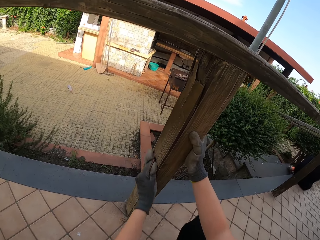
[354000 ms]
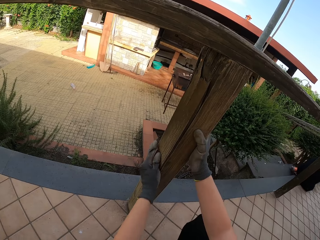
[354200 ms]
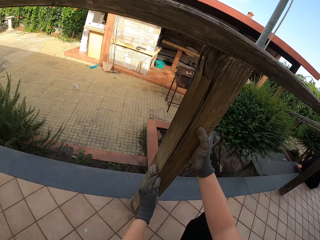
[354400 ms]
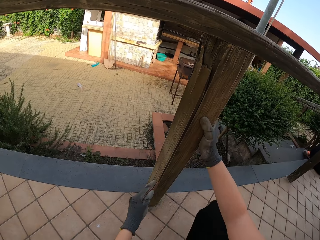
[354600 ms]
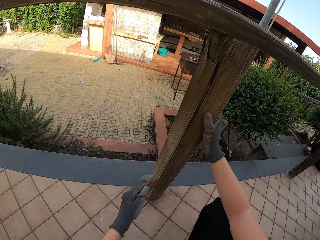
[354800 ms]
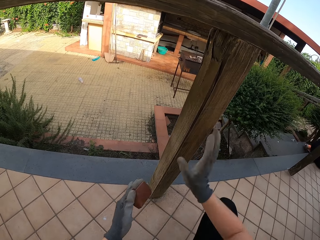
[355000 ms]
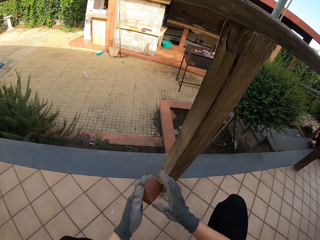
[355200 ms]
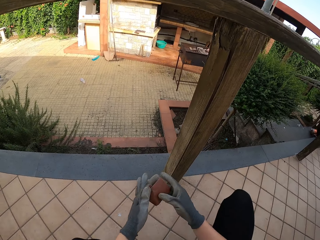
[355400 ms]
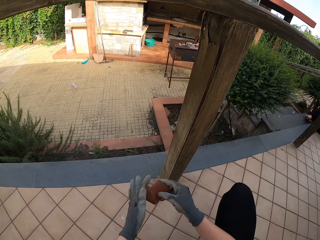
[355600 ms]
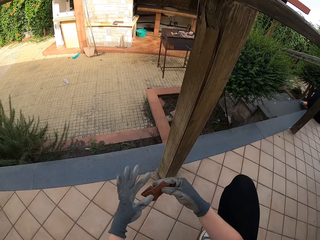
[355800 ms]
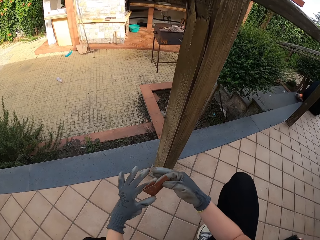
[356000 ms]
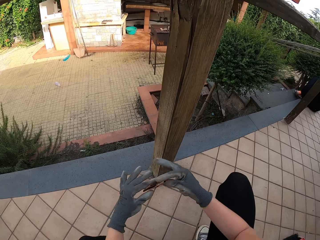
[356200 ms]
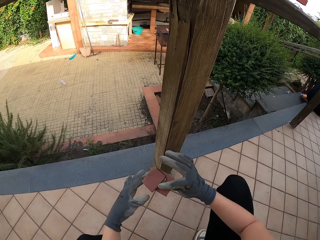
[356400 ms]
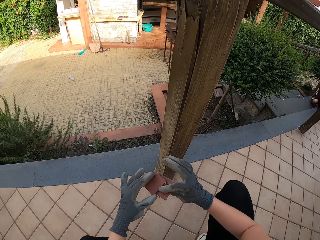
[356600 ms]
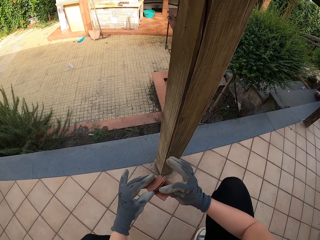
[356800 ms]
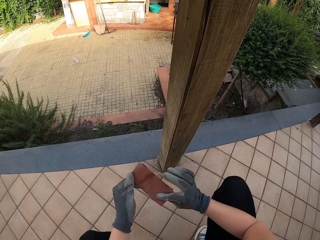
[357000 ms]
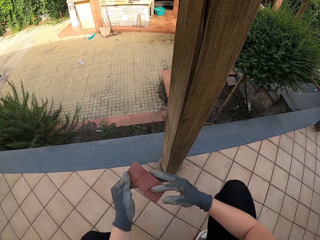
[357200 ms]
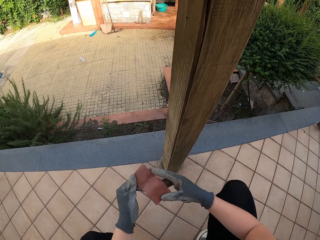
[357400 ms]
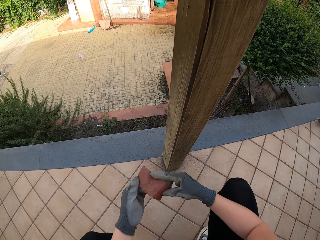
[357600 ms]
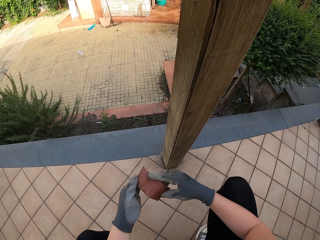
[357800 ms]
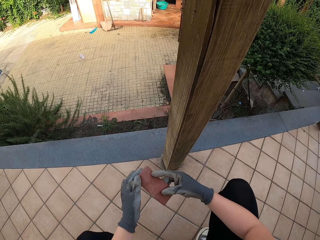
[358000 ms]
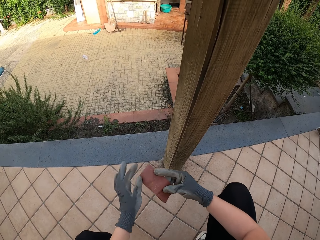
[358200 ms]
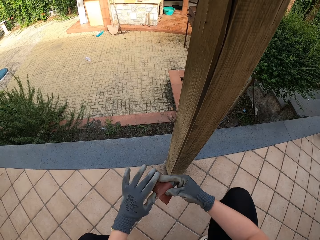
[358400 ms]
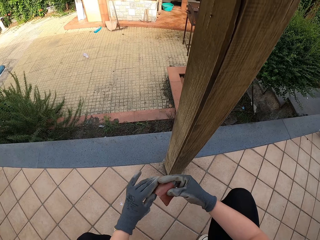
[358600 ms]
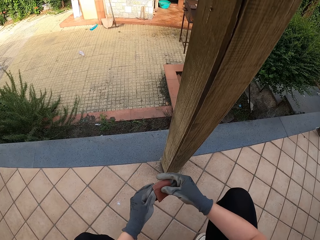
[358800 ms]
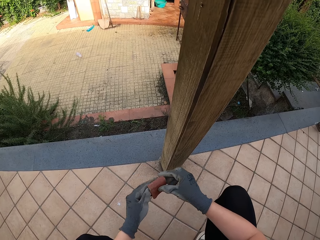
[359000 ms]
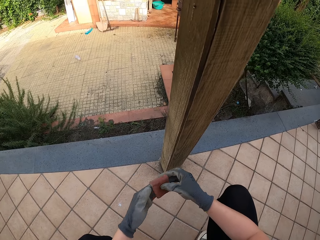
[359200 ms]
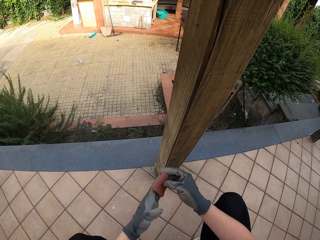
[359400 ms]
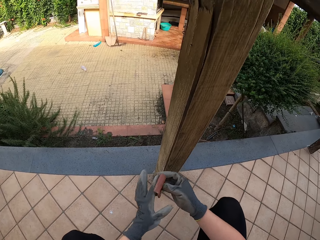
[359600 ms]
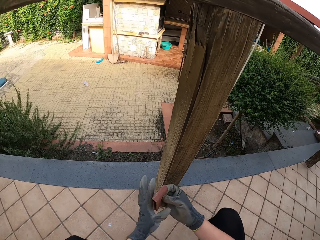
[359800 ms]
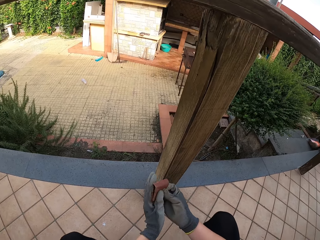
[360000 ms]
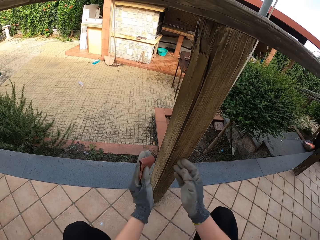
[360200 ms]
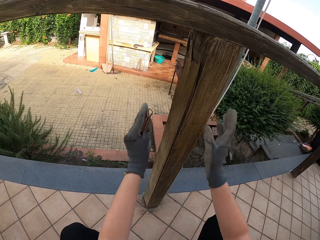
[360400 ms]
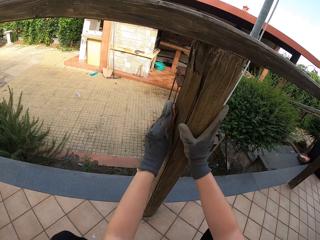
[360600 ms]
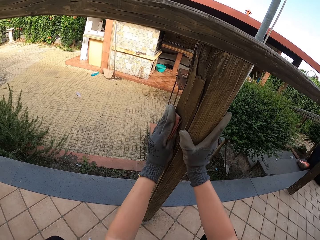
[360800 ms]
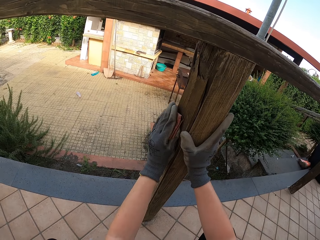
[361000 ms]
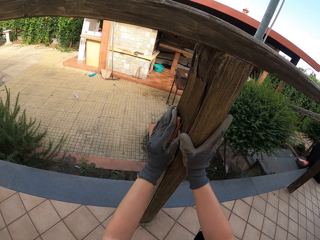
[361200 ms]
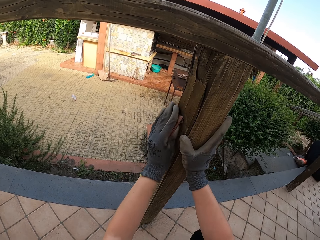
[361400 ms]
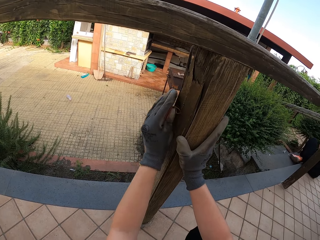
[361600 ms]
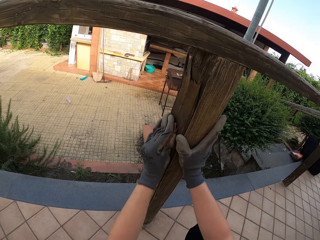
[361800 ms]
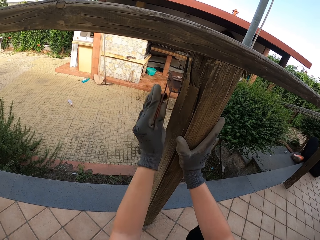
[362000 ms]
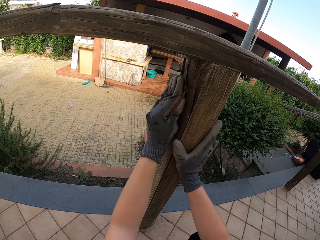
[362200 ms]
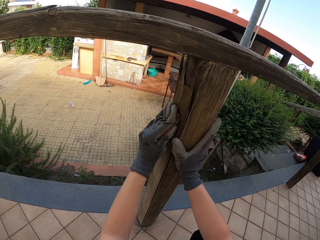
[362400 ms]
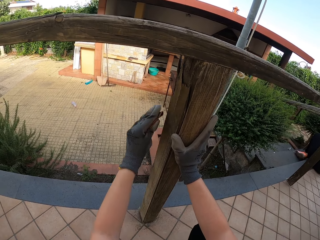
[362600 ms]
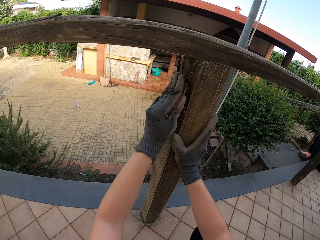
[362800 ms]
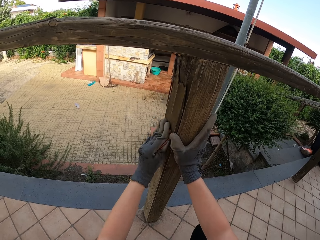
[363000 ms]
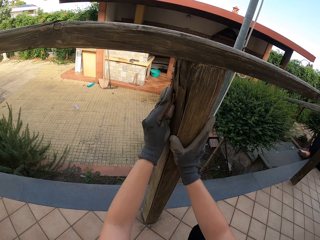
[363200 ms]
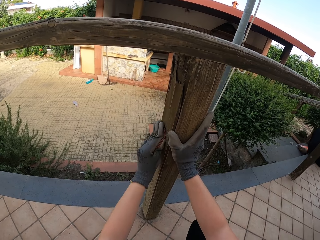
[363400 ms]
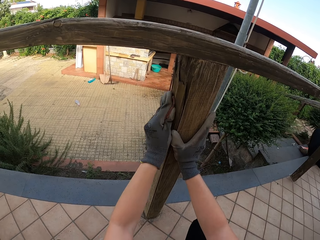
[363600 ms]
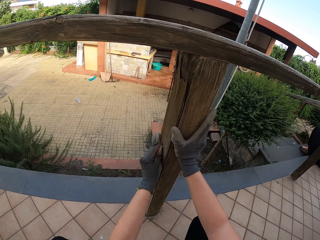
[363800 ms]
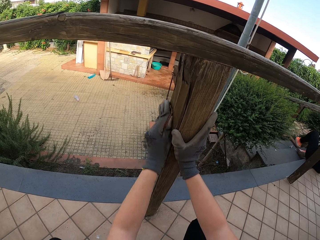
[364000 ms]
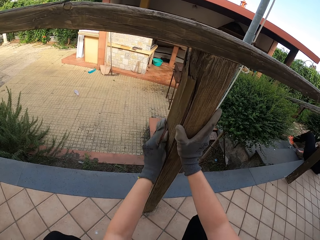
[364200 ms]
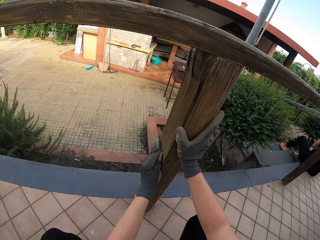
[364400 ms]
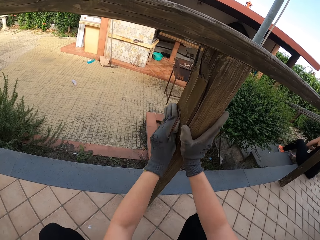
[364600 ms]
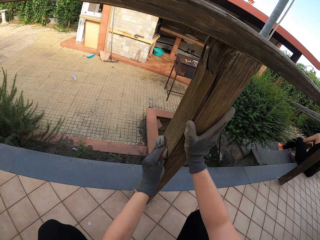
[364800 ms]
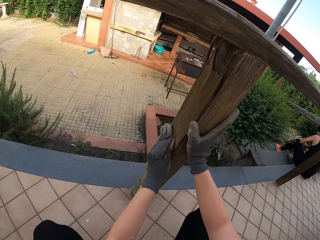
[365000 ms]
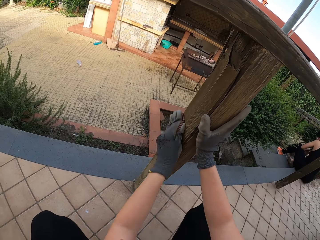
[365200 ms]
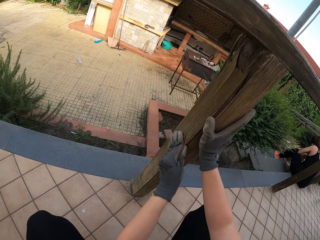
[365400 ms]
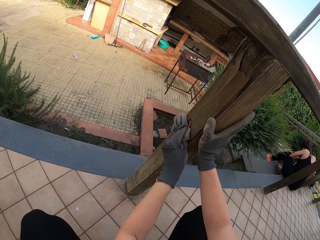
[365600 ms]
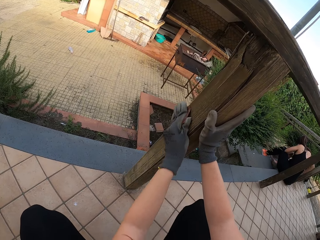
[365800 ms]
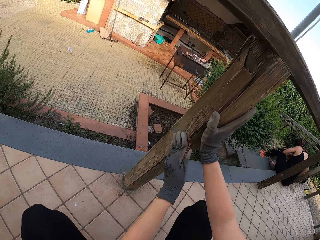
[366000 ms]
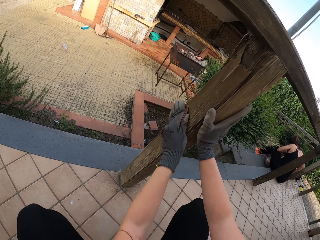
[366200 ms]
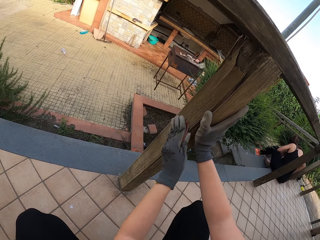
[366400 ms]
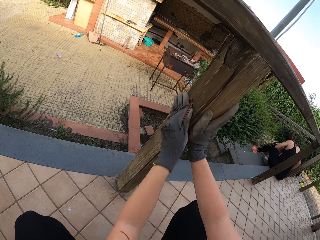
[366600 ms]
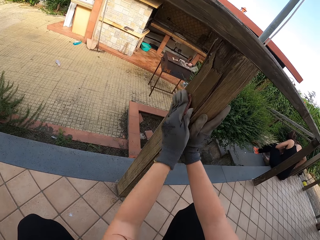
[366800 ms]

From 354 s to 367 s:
The camera wearer unfolds the sandpaper in his hand. He looks at the sandpaper. He folds the sandpaper. He smoothens the wood with the sandpaper.

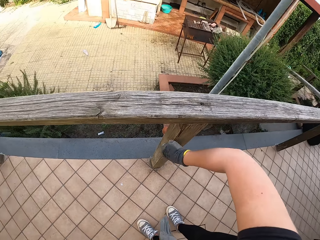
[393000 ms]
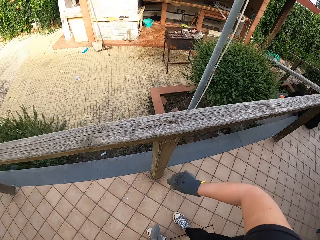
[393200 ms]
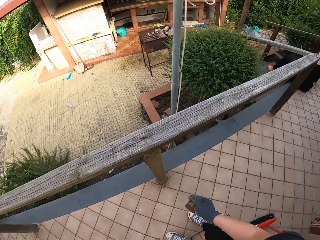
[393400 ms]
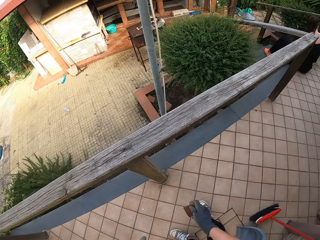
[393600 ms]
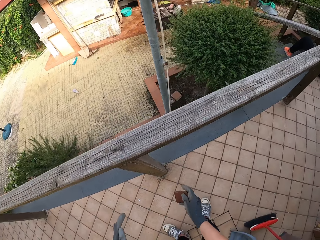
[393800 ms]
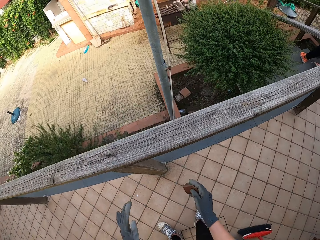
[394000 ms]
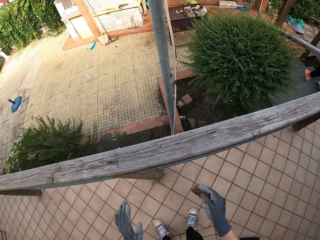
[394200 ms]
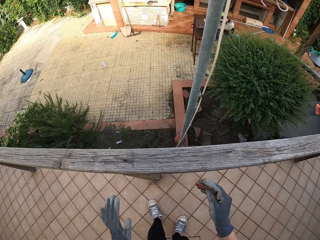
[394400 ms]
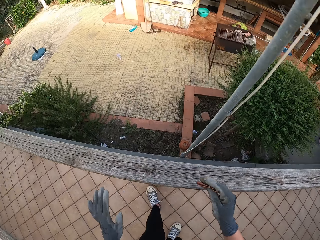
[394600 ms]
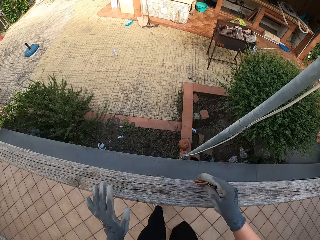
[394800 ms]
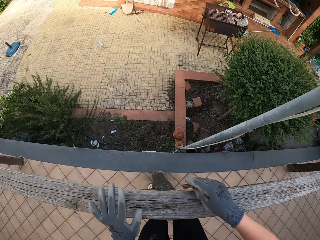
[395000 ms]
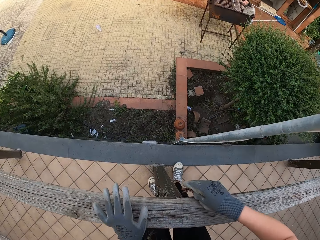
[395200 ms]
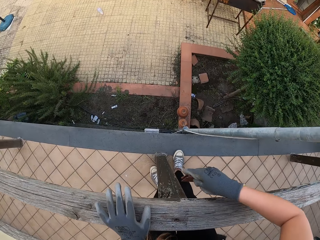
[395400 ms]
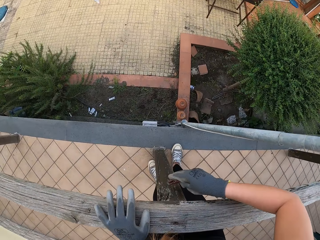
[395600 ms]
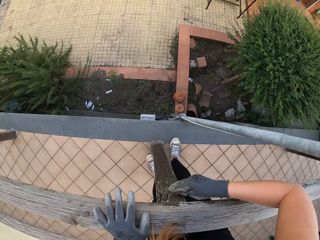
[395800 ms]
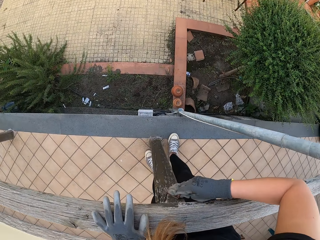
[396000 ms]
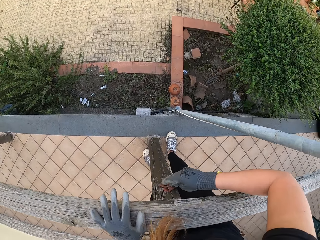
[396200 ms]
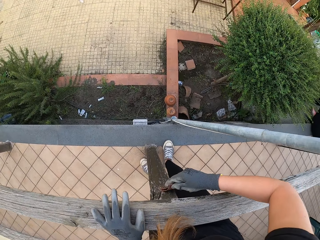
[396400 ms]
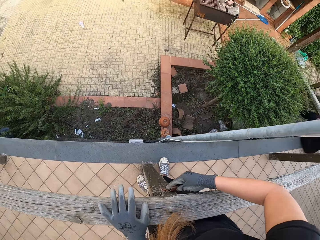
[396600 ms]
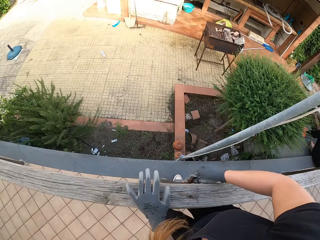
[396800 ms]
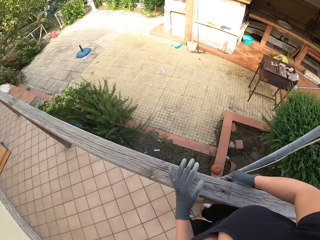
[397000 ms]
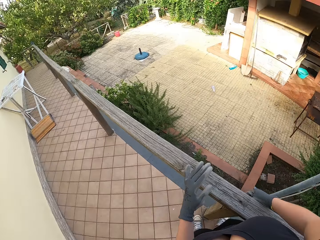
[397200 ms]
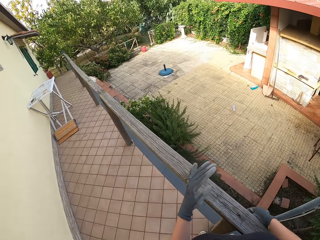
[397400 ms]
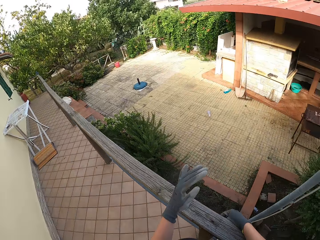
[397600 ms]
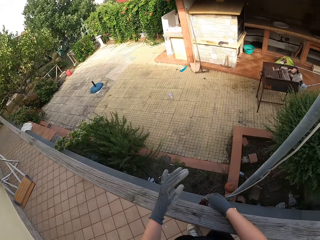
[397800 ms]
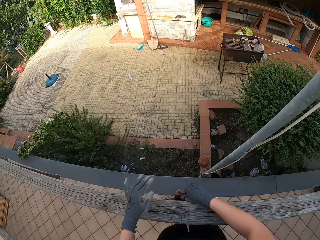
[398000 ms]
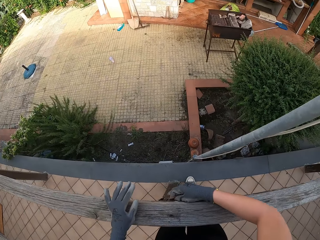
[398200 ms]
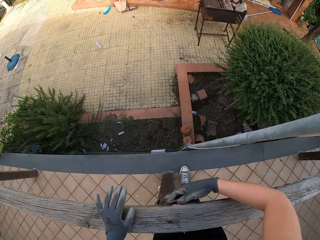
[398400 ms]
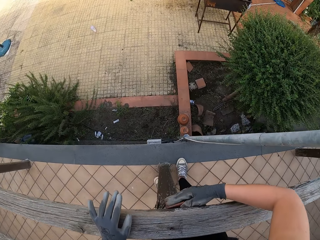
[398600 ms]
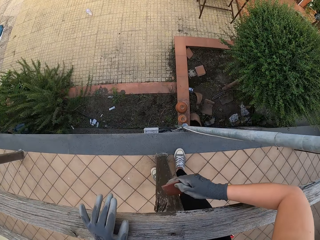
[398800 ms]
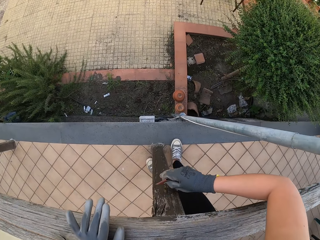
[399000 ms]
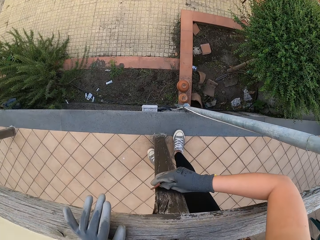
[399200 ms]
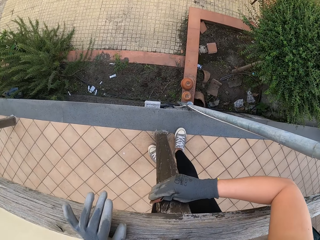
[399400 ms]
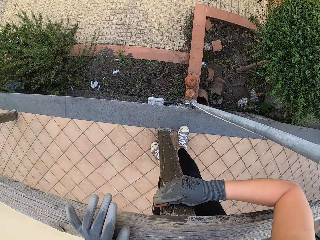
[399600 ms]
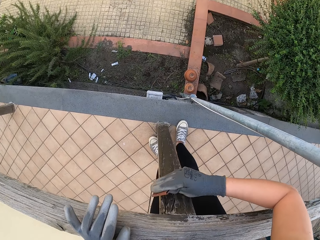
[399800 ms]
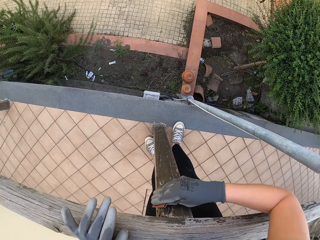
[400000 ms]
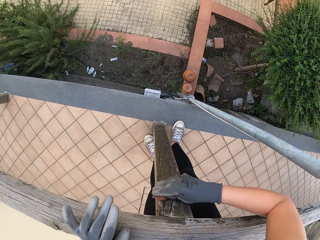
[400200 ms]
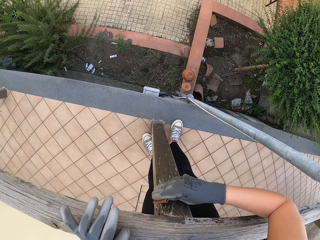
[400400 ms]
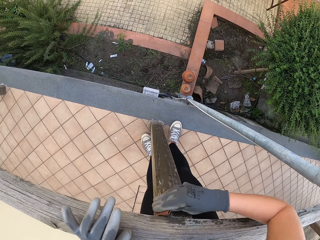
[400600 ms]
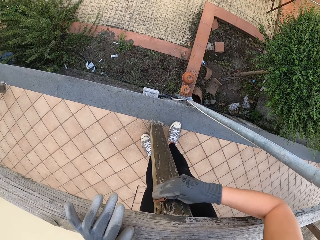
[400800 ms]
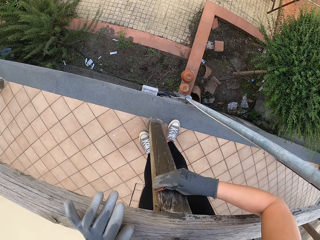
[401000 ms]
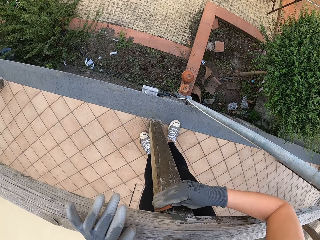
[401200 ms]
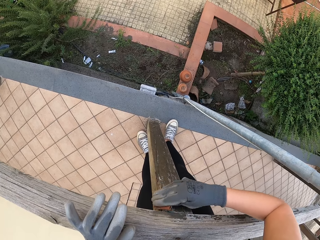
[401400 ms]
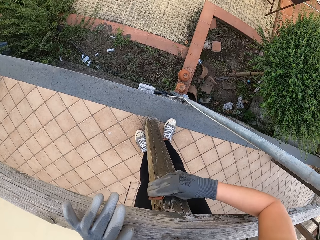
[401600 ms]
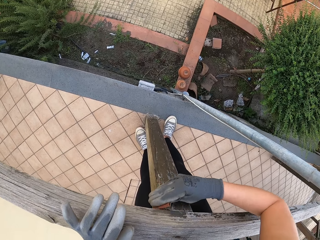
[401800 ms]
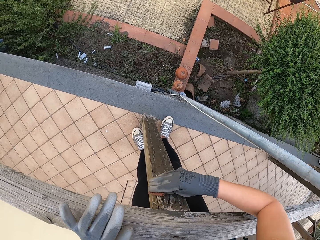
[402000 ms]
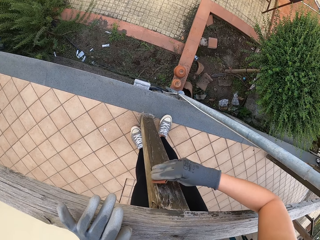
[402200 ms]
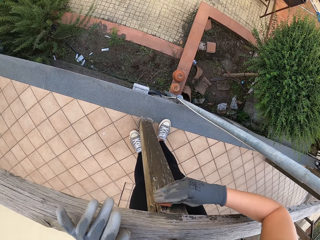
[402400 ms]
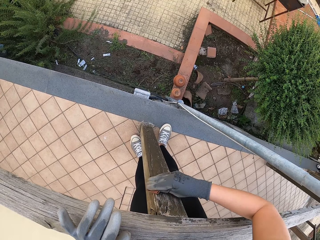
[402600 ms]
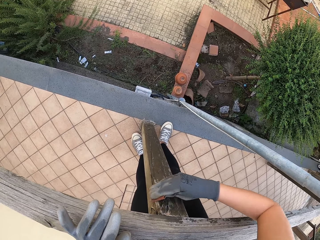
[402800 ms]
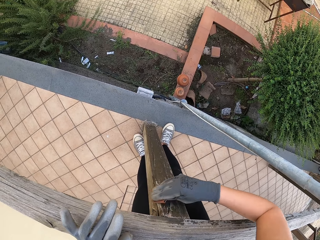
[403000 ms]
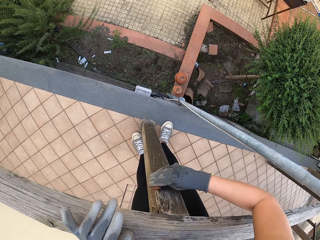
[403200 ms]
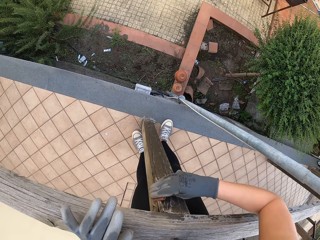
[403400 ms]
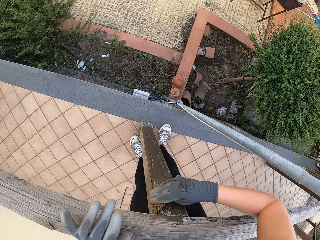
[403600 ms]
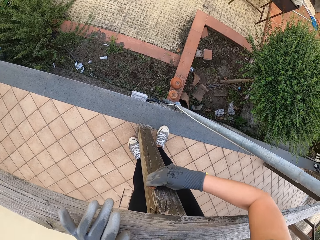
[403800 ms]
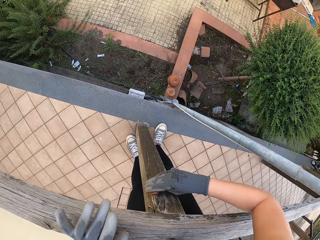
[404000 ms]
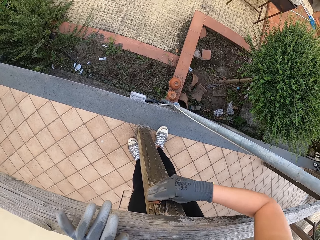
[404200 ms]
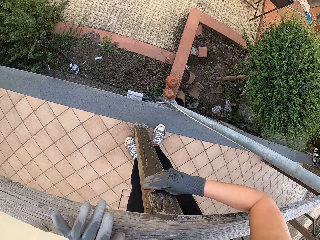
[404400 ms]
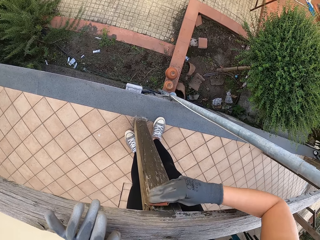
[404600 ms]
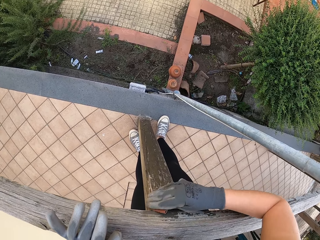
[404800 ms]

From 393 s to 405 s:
The camera wearer walks around the compound. They smoothen the wood with sandpaper. They sand the other side of the rail.
